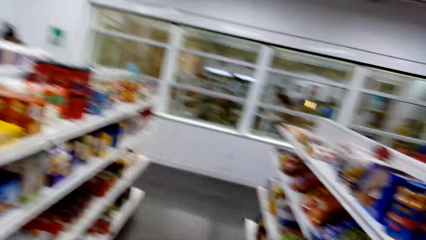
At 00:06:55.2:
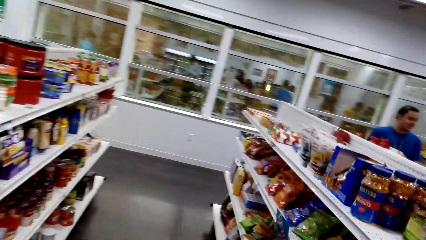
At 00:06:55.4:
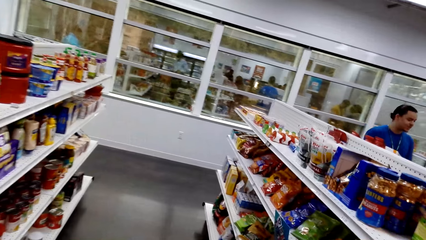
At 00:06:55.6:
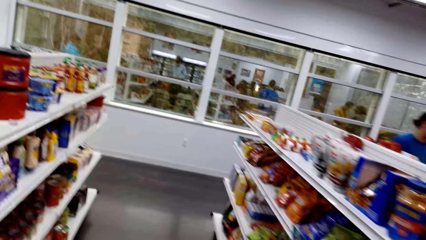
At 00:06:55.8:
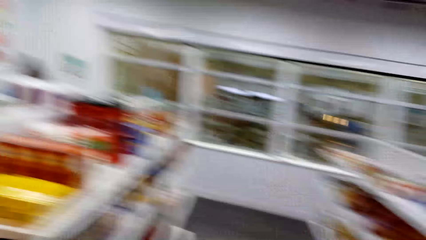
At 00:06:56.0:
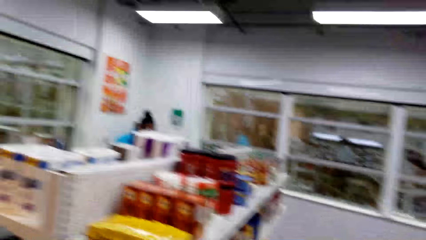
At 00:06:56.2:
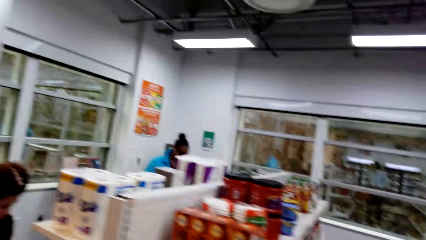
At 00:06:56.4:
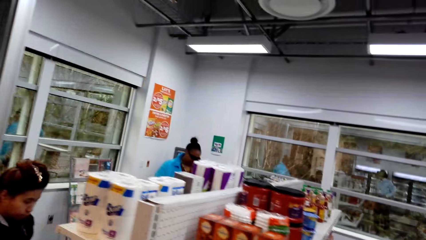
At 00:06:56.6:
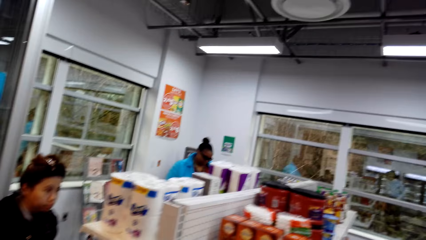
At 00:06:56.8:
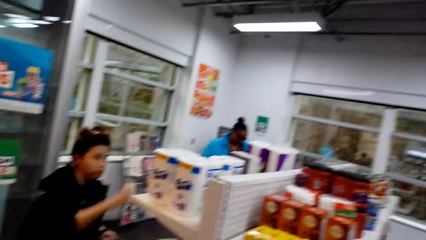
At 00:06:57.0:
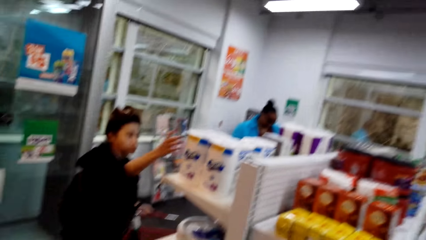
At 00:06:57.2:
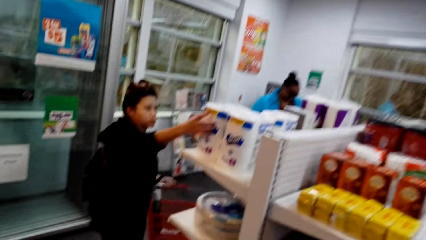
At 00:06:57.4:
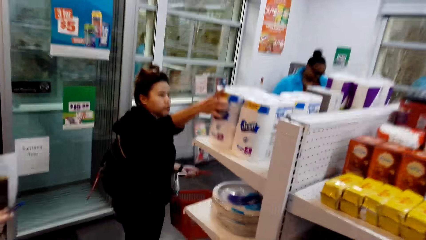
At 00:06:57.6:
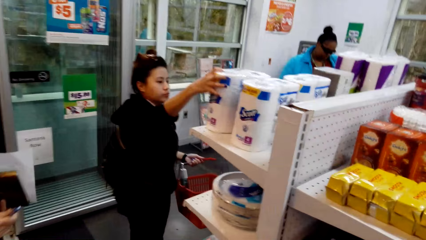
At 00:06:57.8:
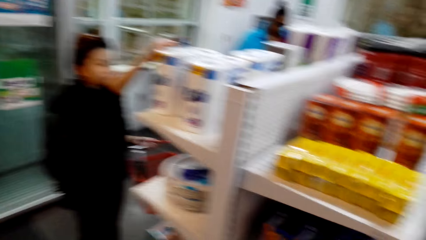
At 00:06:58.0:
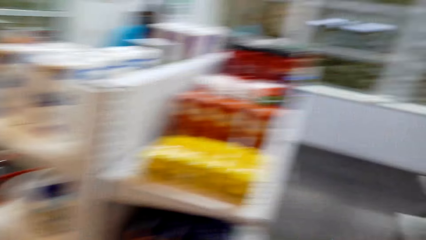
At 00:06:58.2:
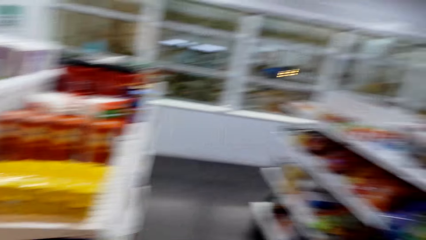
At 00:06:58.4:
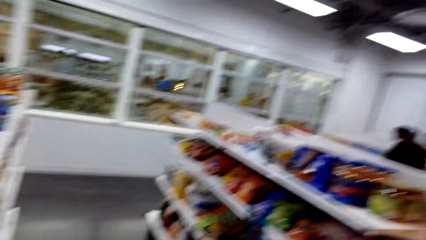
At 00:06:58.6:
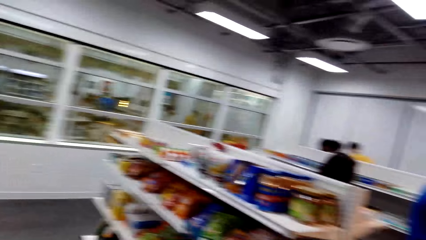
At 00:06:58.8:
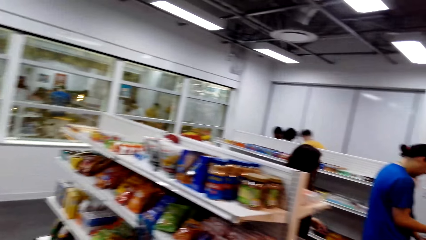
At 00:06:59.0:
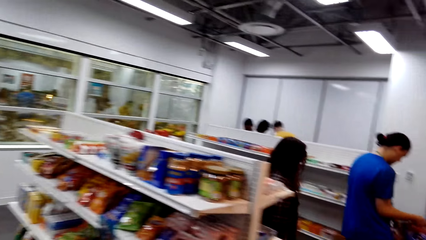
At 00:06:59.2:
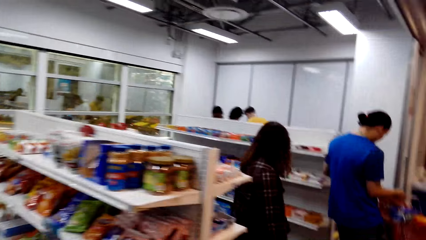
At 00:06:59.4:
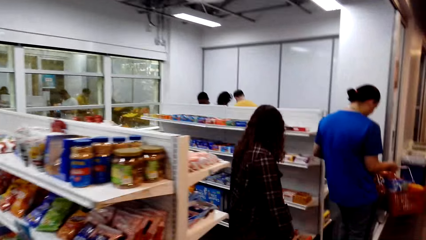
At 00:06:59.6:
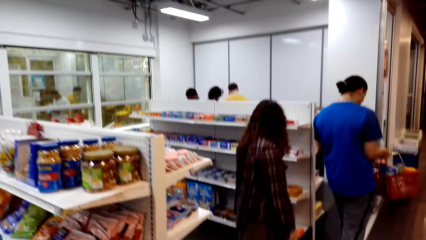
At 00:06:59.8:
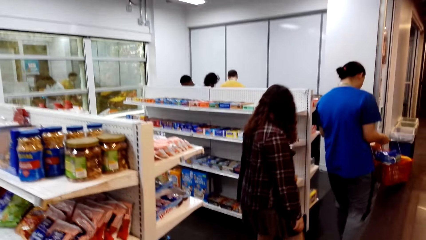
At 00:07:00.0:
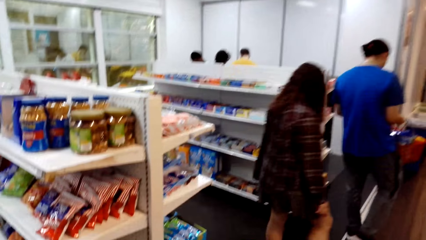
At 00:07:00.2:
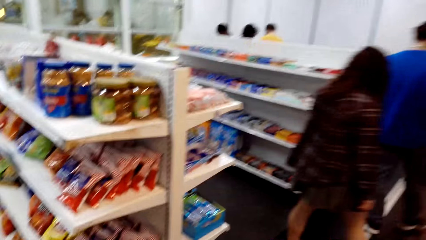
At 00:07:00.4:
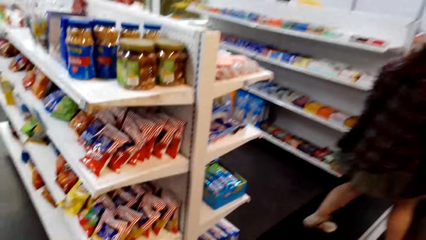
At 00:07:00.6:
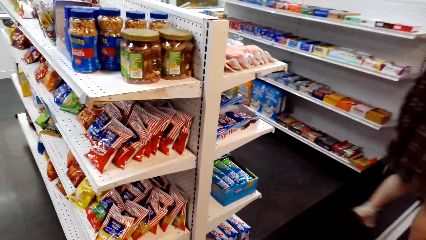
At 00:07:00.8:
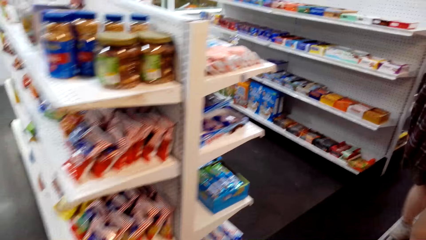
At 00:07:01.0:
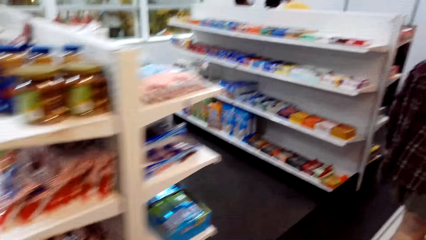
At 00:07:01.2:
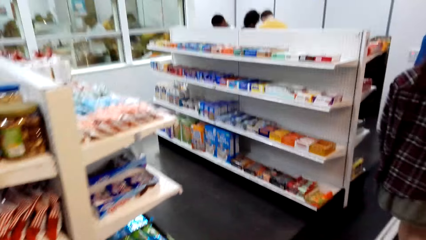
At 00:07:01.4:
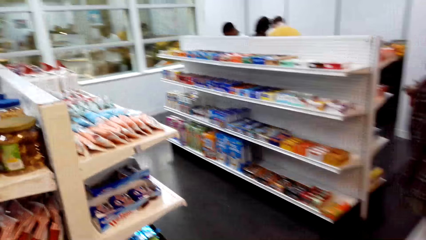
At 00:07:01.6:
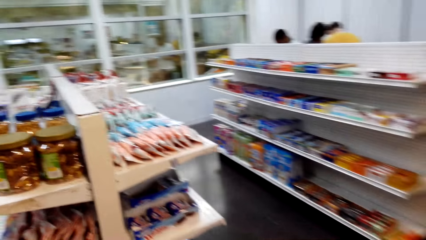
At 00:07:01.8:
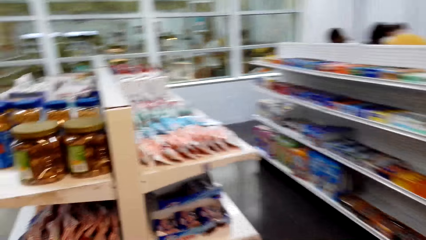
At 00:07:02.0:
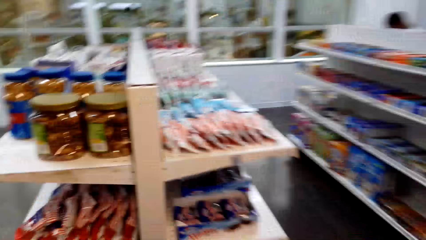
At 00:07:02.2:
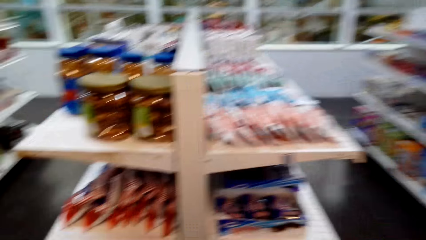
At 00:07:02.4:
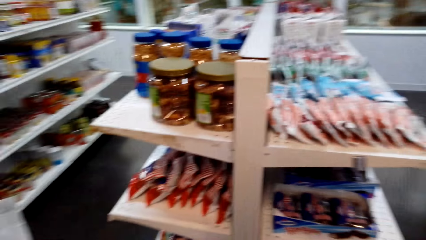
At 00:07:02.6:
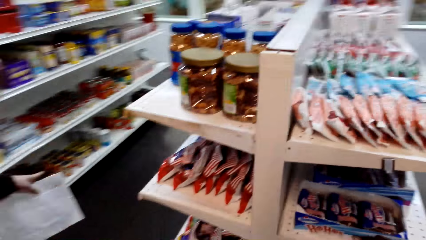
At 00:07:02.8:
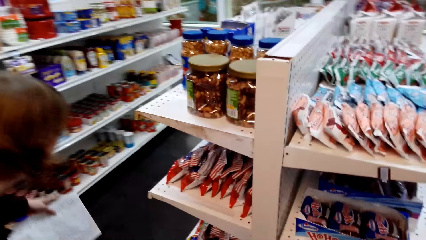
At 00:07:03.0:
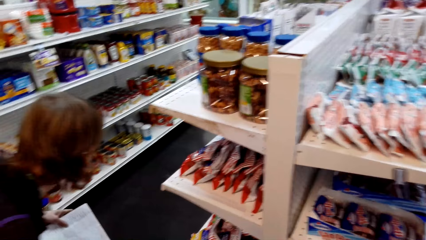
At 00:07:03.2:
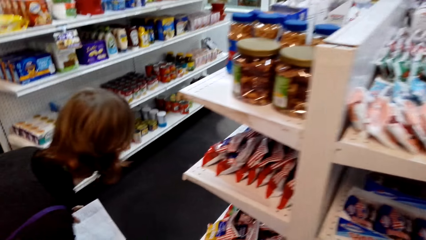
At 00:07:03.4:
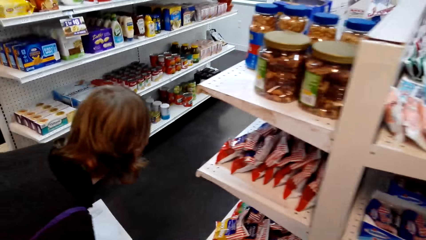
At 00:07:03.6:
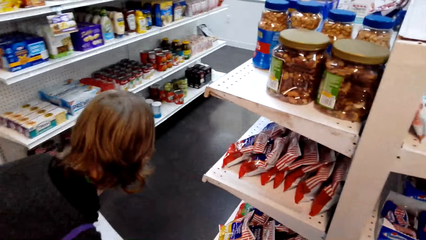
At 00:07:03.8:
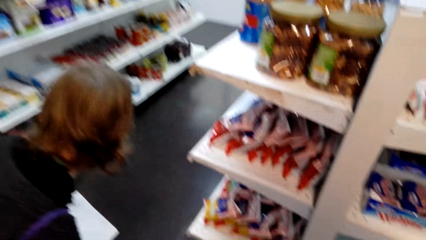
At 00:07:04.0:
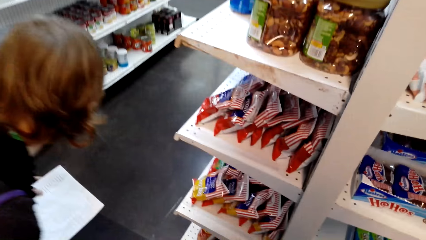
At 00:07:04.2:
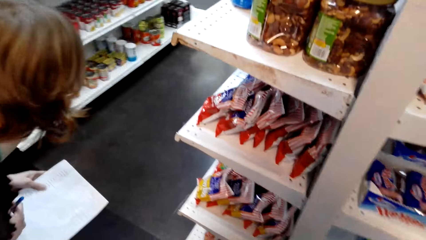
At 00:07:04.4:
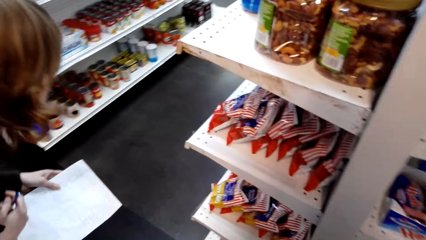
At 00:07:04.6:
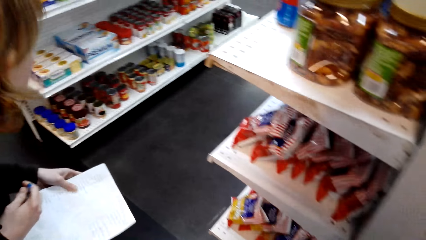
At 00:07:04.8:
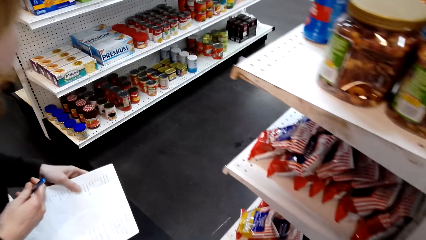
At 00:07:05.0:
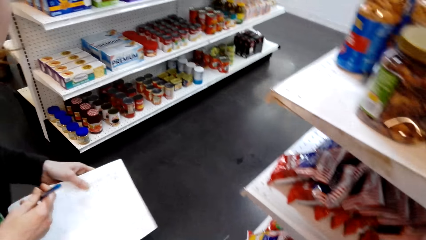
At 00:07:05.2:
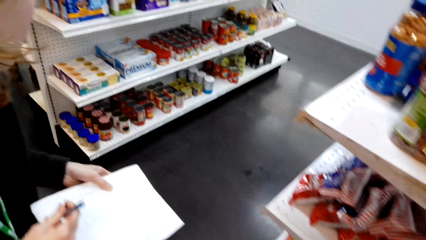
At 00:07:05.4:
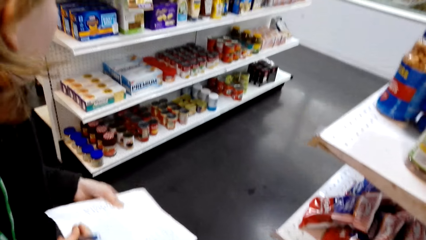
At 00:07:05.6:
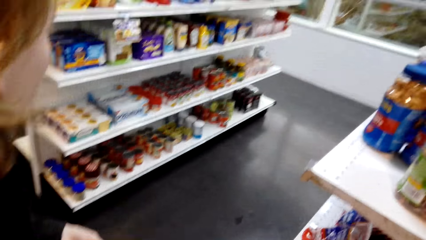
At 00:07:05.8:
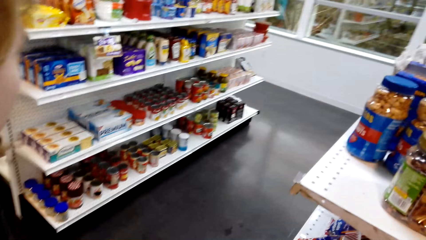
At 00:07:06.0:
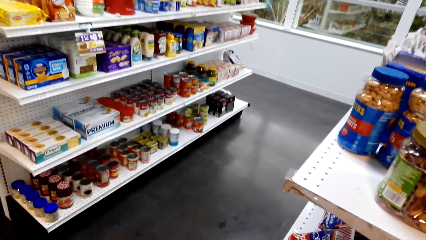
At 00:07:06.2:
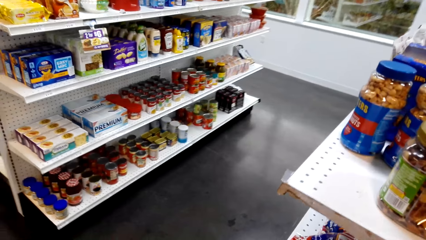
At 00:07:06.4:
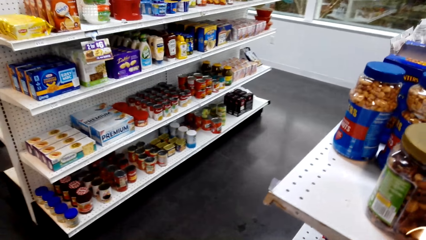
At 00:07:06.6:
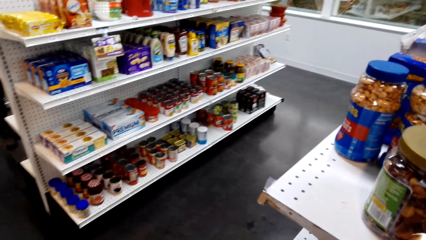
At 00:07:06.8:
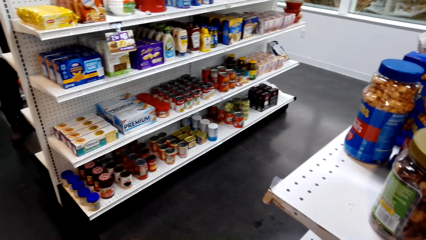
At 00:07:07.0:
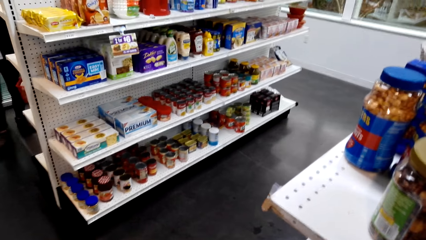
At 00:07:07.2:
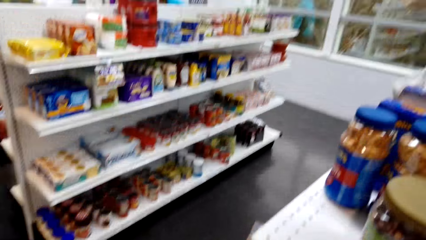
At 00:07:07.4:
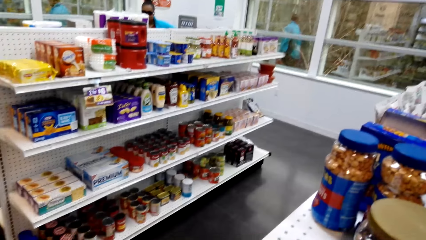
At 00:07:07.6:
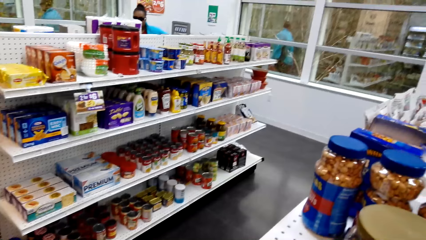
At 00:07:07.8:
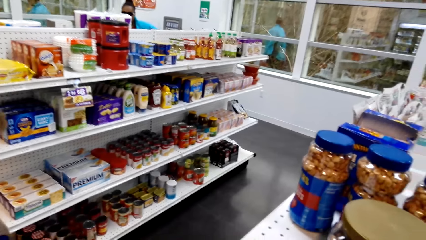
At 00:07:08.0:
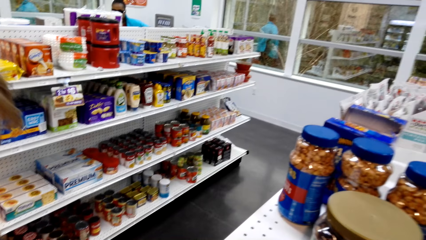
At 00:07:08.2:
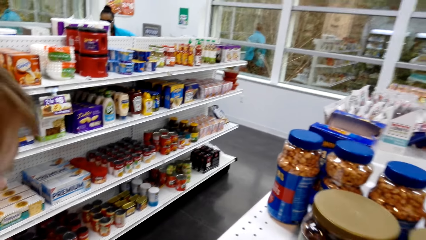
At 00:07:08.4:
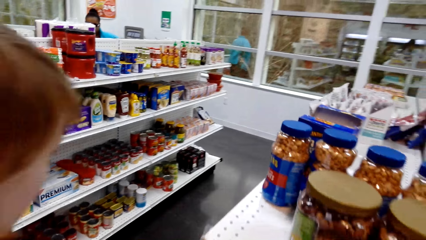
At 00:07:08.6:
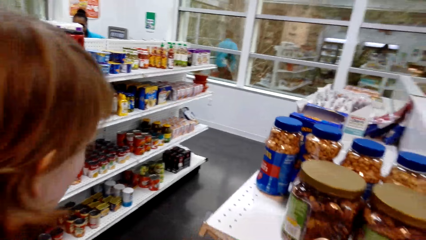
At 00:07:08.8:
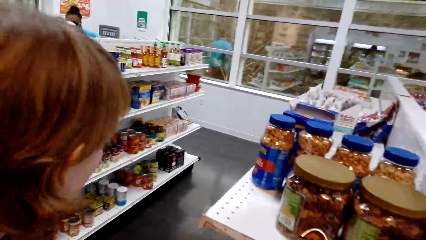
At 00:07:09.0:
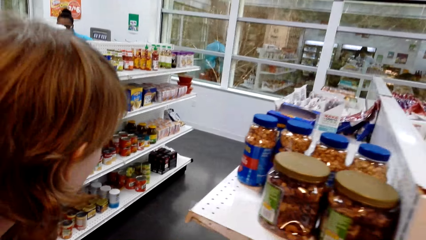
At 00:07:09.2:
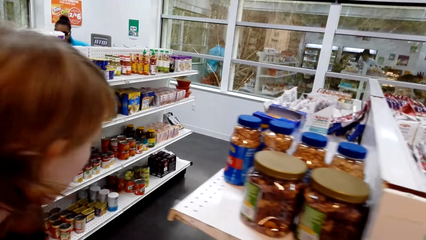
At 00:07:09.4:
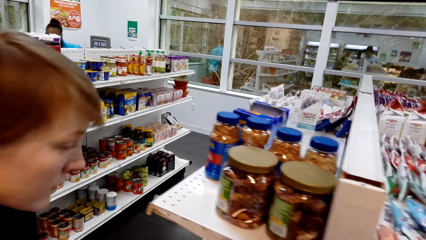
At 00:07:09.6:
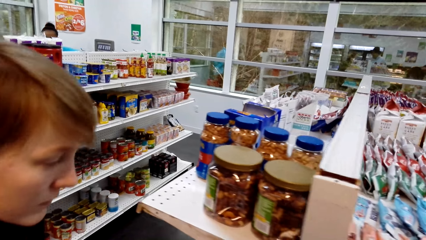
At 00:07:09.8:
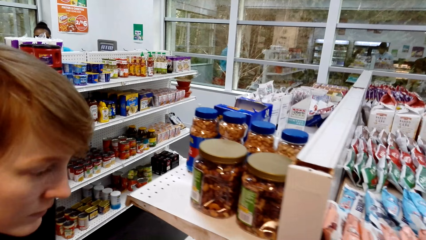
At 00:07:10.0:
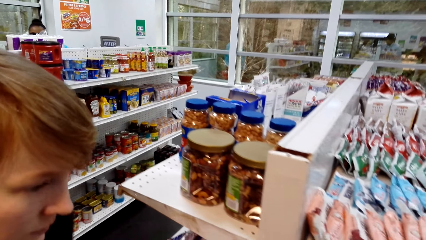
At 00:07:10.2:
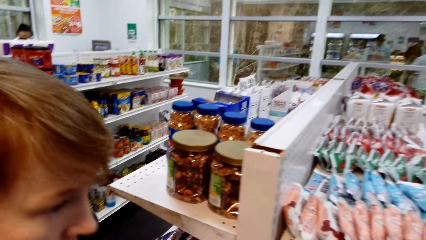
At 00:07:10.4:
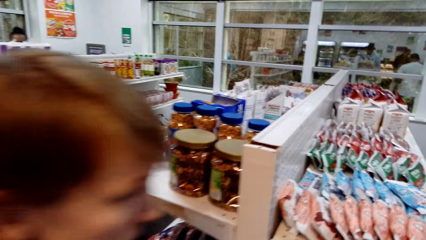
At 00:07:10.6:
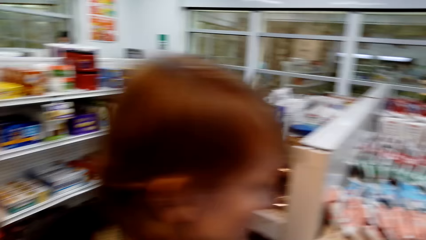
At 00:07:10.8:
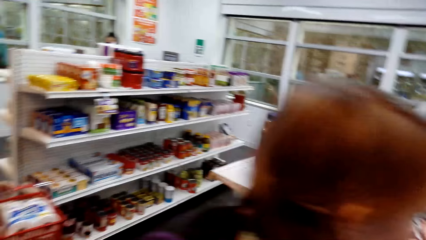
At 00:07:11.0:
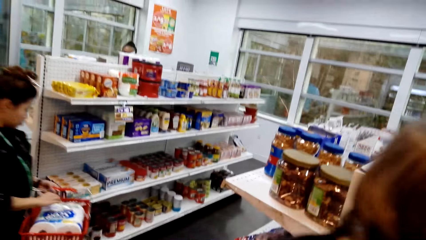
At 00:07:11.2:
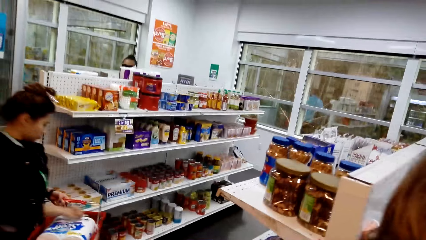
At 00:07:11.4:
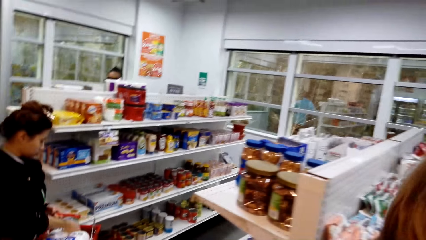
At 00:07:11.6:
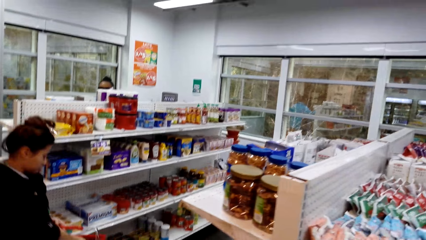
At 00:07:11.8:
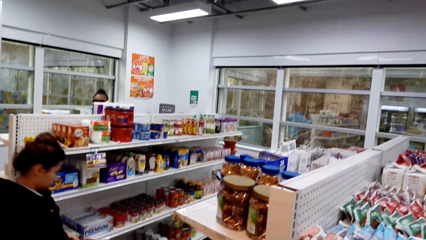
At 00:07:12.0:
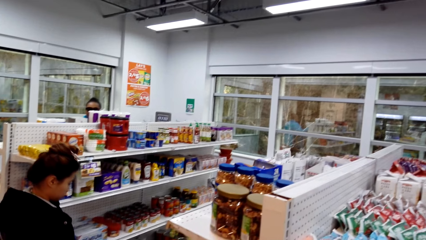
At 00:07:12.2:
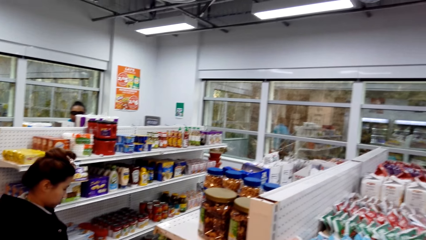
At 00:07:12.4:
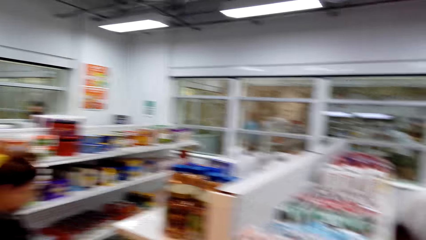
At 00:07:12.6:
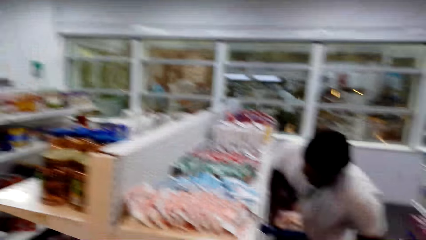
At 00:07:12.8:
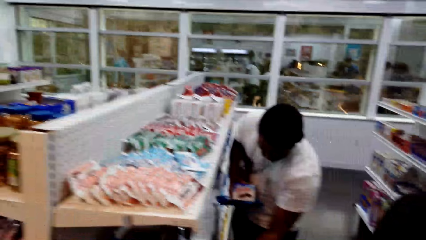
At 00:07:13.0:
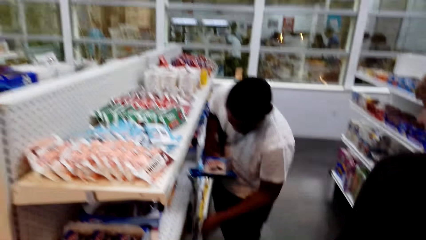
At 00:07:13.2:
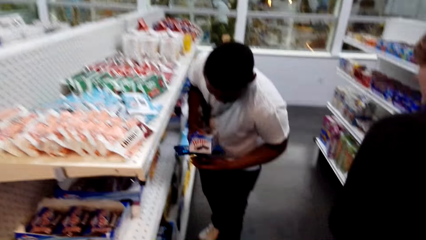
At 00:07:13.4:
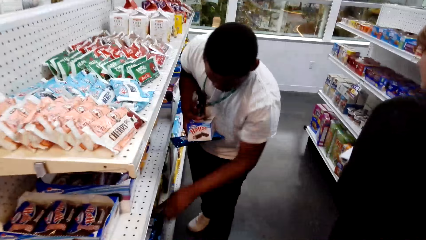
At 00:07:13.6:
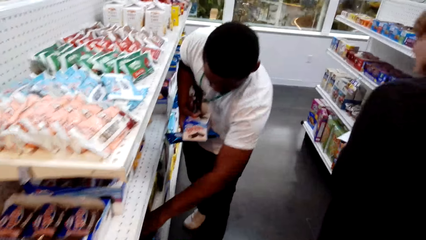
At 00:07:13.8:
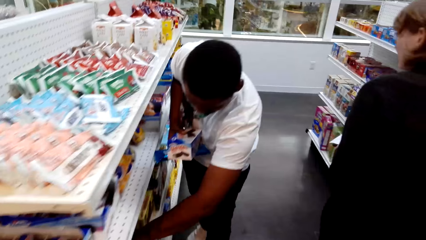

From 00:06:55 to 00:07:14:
A lady bends down. The camera wearer talks with the lady. The lady holds the paper and holds a pen. The camera wearer talks with the lady and looks around. The lady walks around. The camera wearer walks around and looks around.
